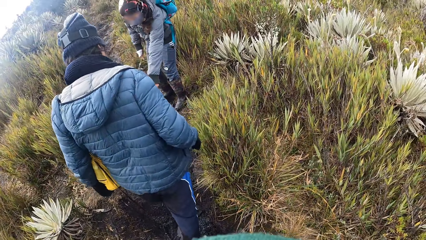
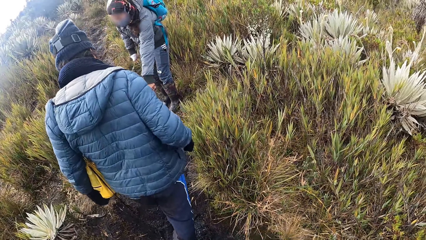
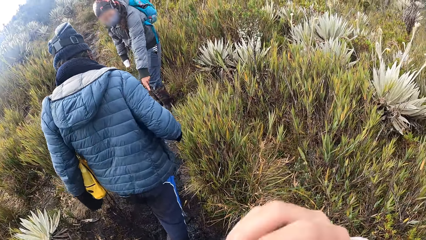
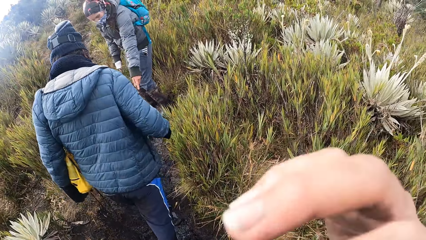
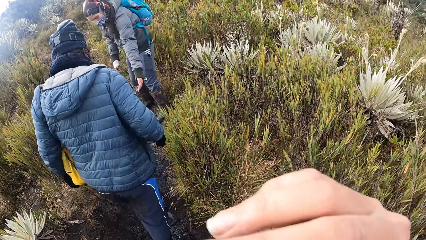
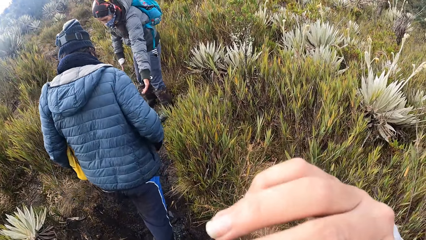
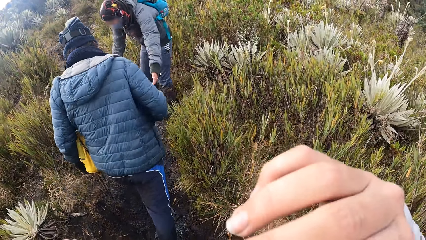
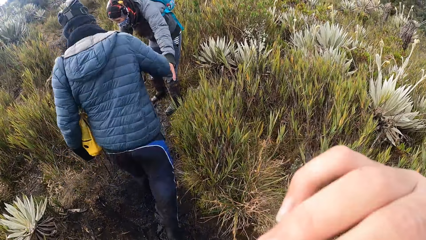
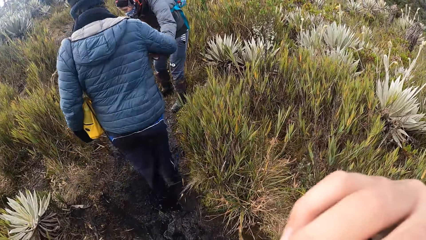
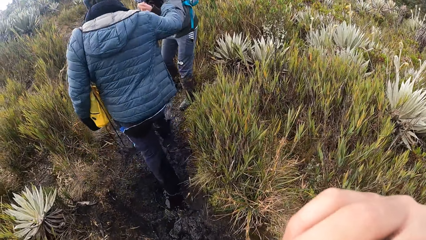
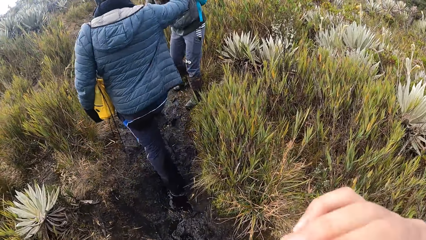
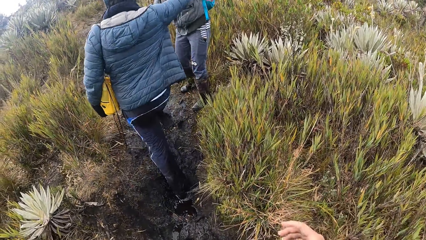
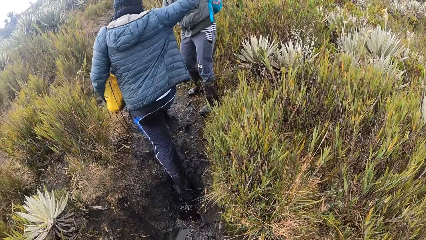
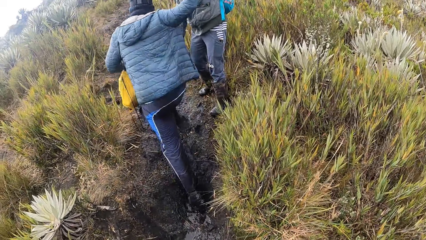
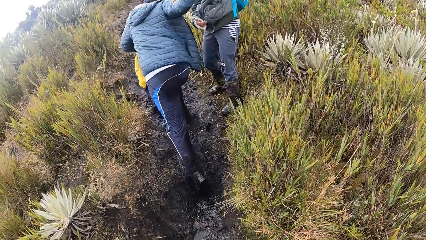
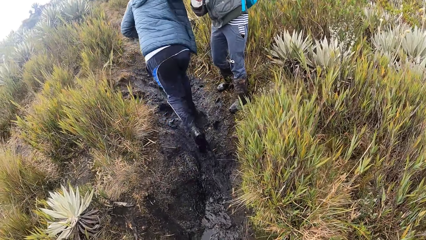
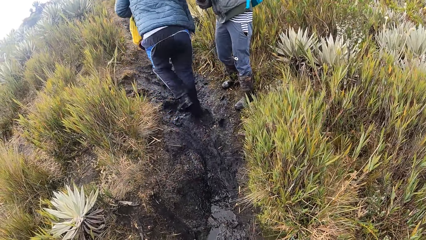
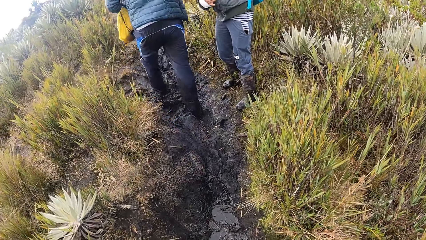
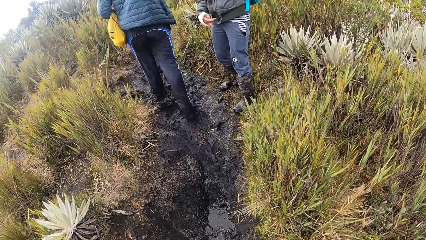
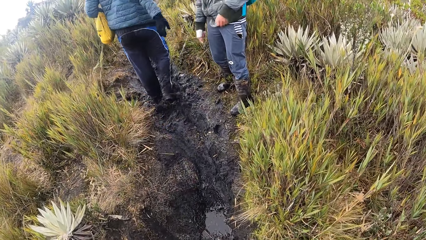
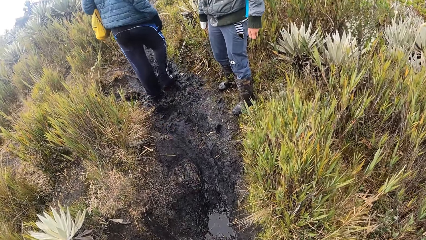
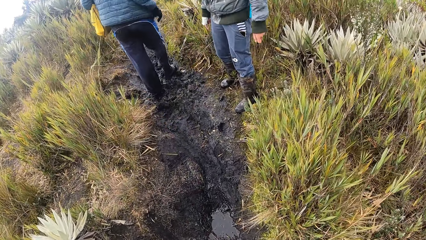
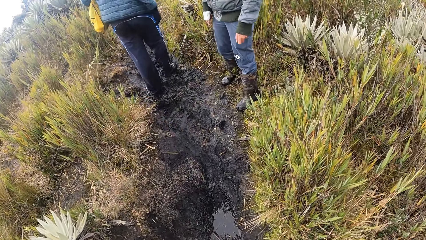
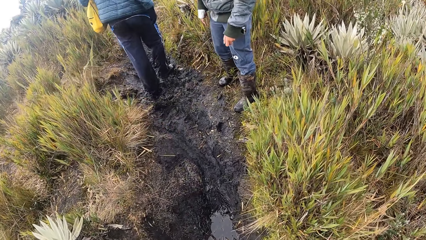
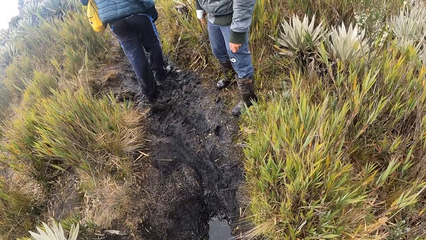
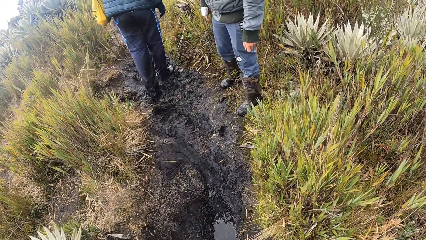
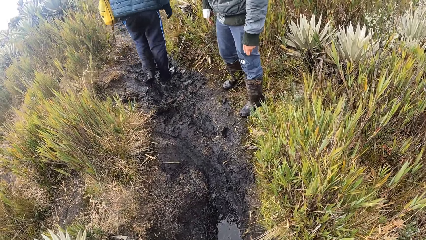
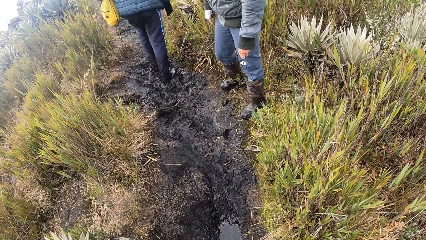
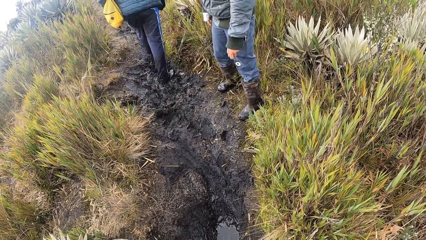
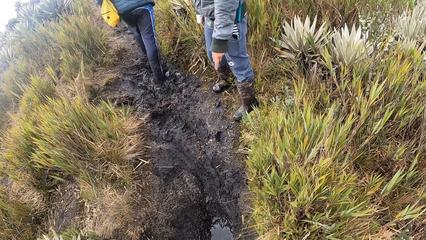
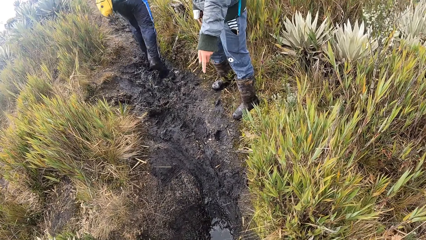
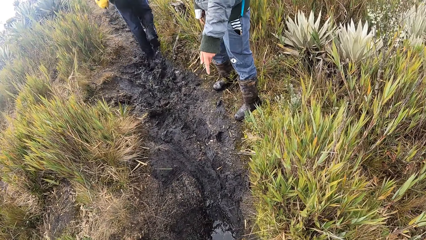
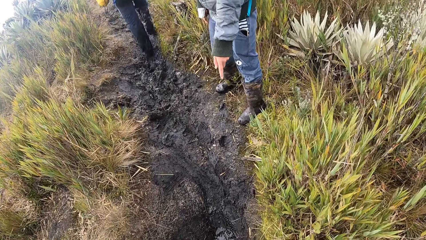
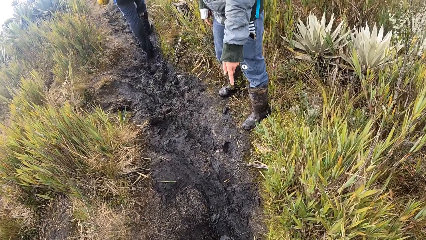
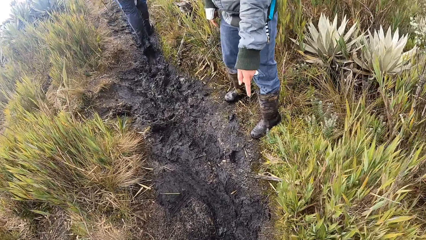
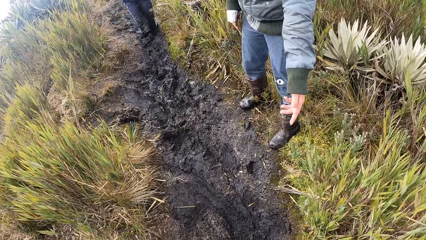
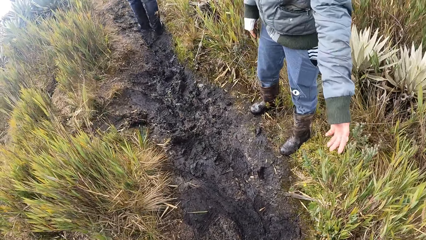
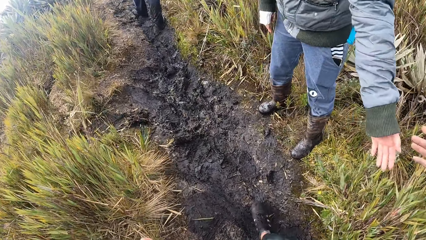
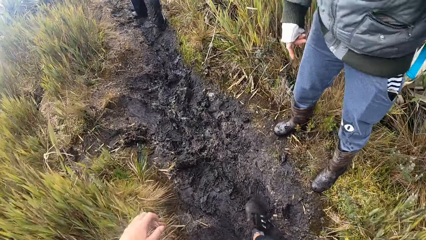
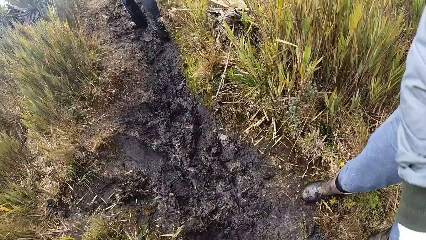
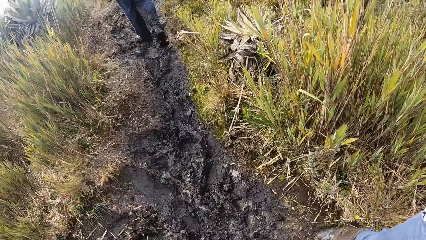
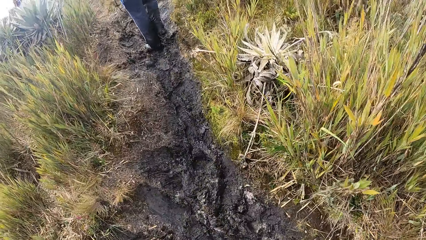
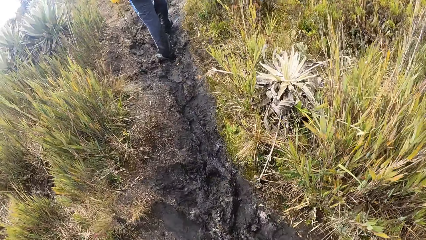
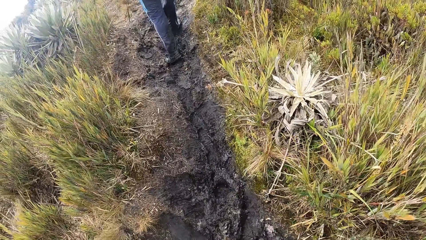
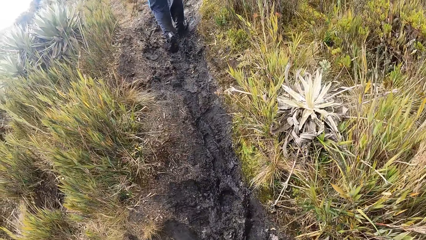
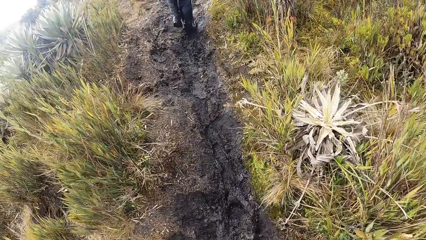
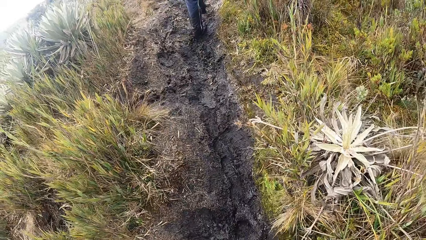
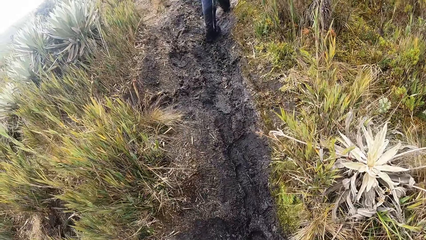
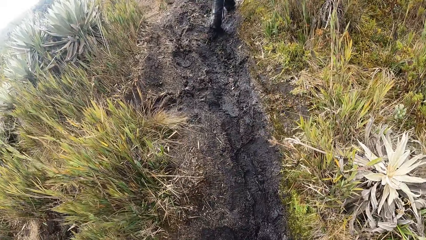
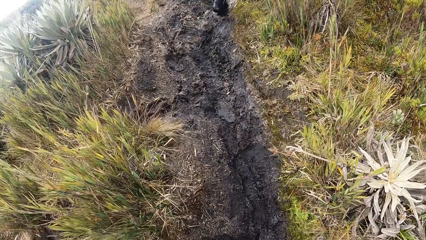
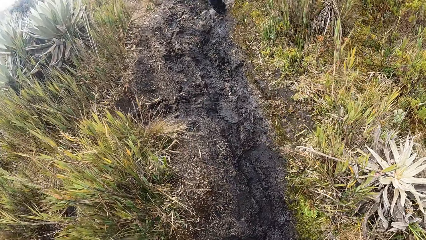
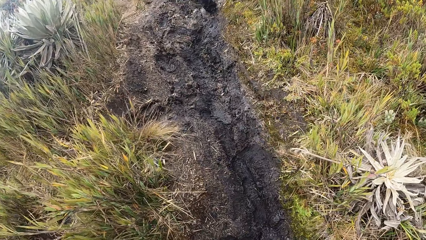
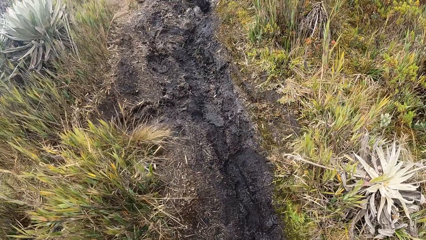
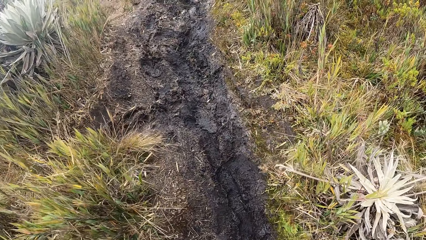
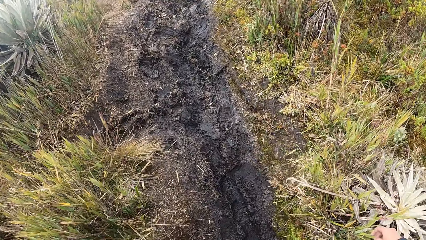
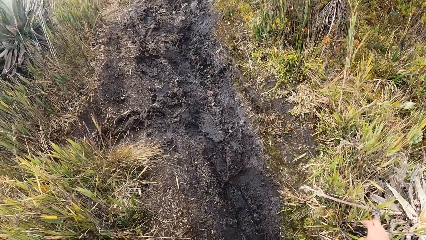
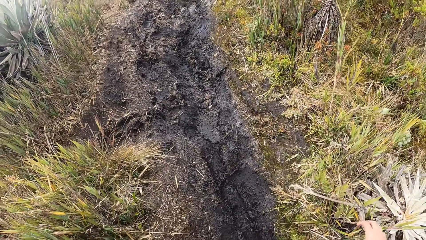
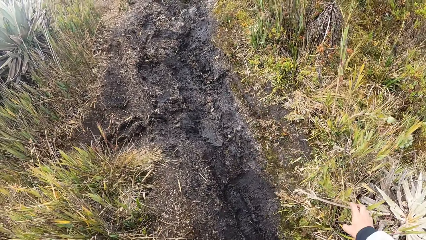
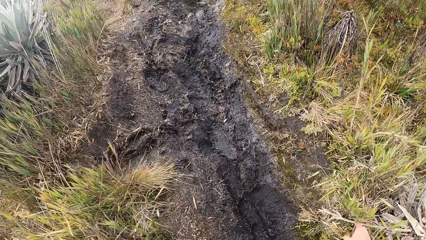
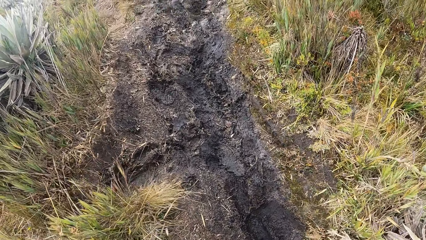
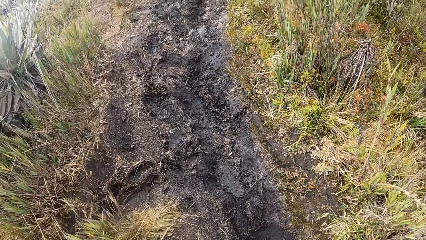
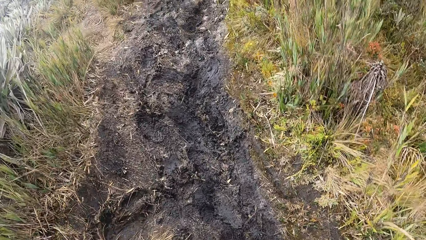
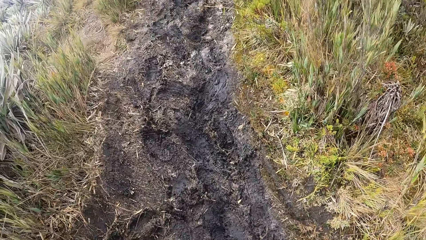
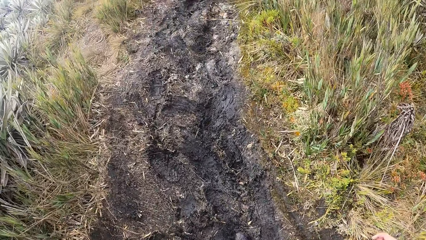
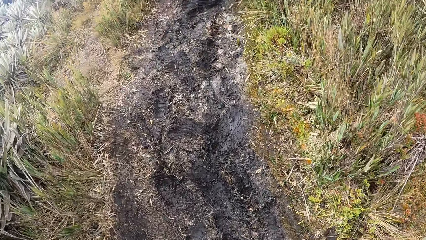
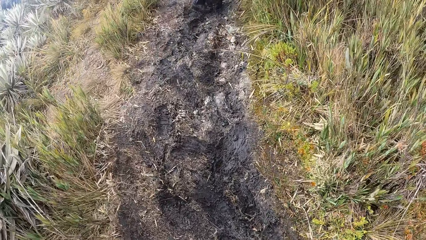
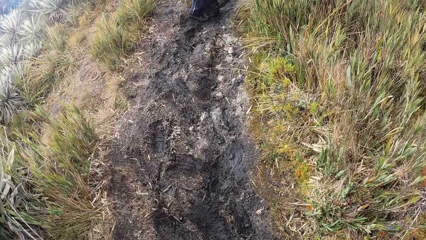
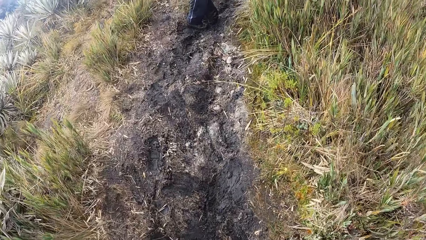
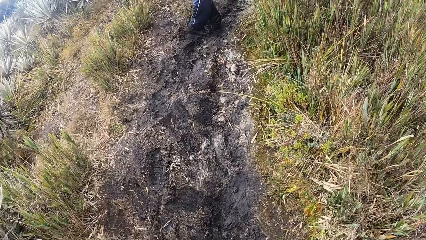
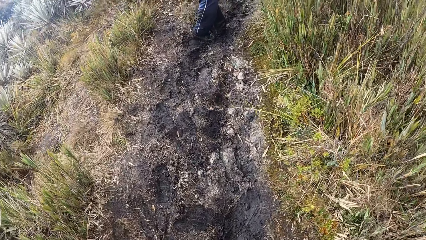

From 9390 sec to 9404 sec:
The camera wearer adjusts the camera. A woman pulls another woman's right hand with her left hand. A person stretches his hand towards the camera wearer. The camera wearer hikes on the mountains.

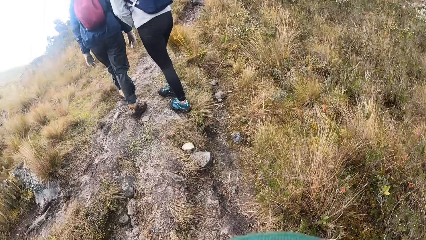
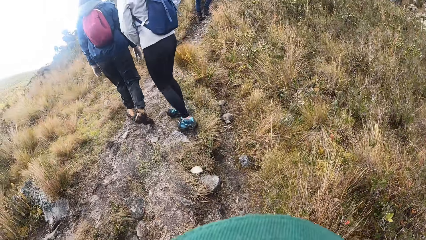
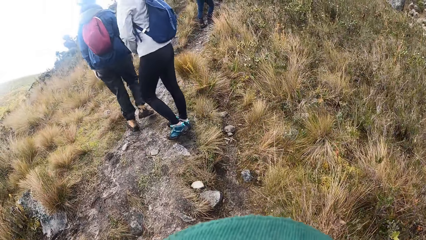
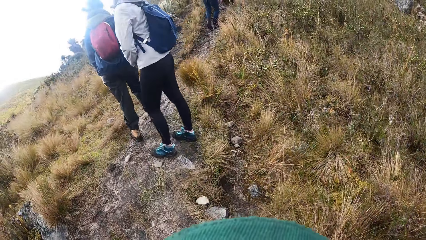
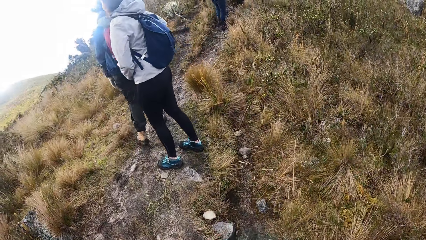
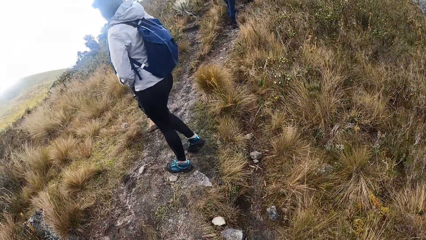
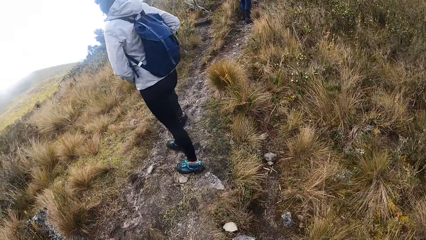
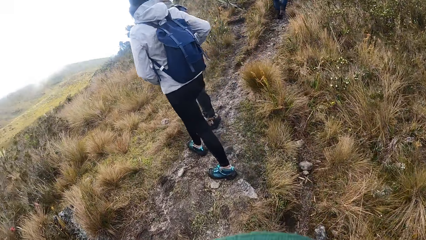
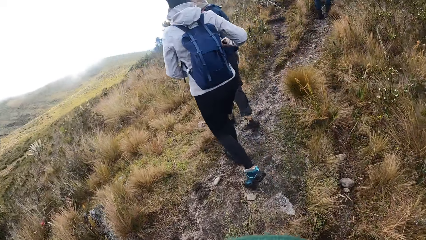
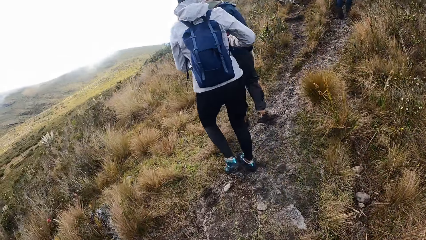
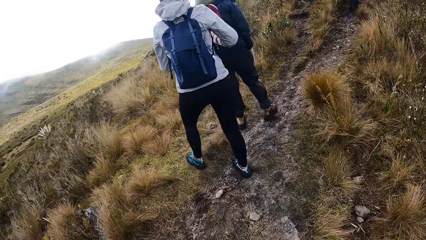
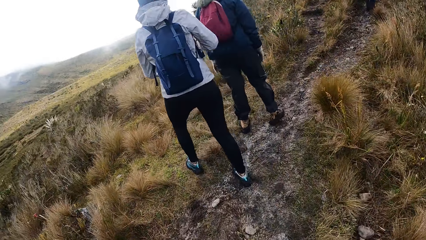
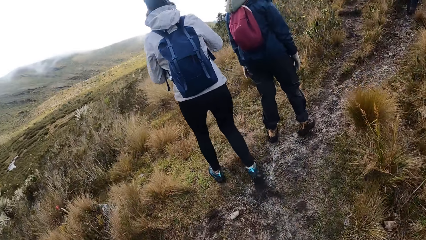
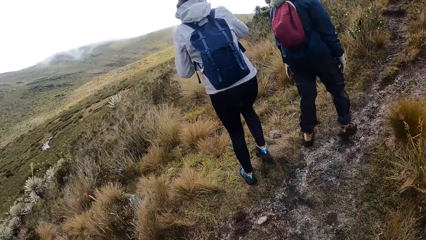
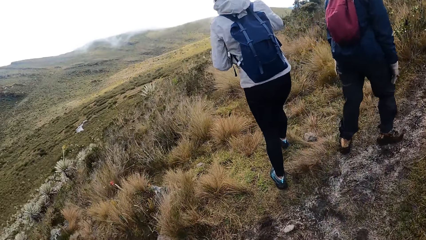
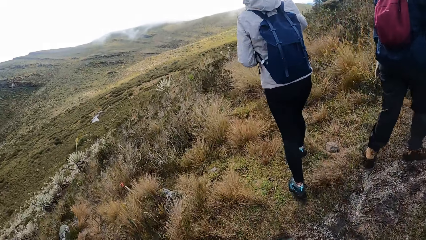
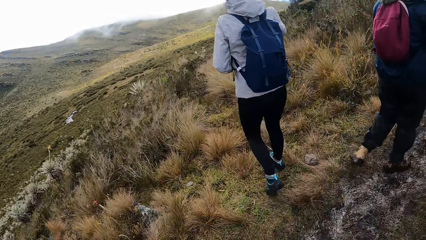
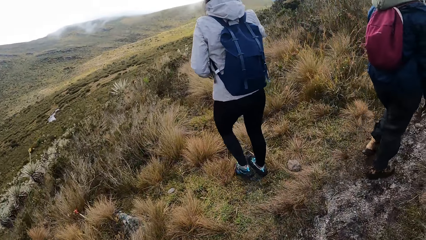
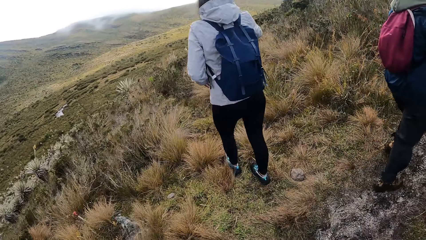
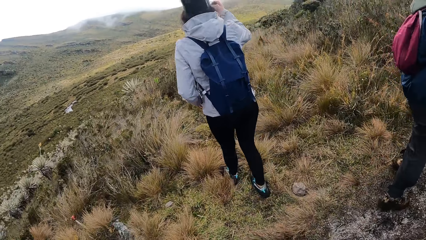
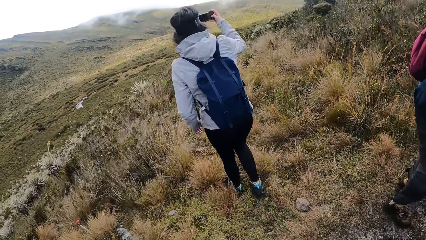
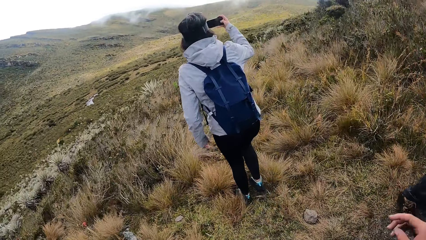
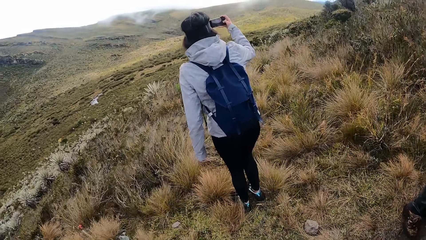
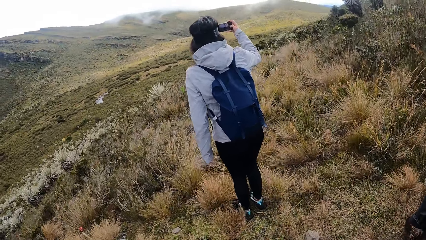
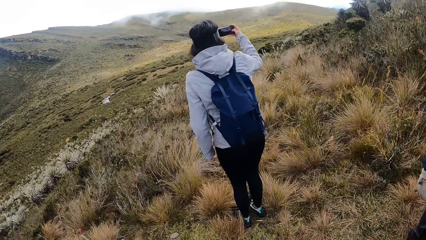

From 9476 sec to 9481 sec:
A woman pulls out a phone from a jacket with her hands. The camera wearer touches the camera on her head with her right hand.
